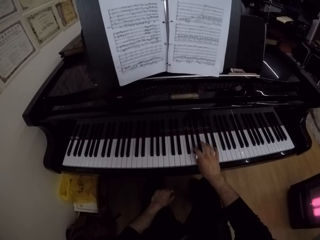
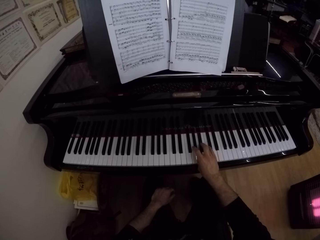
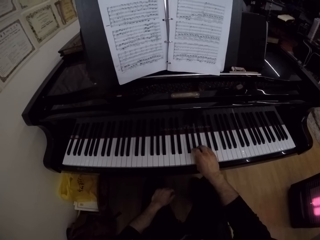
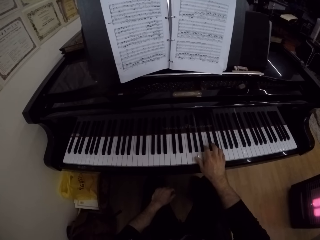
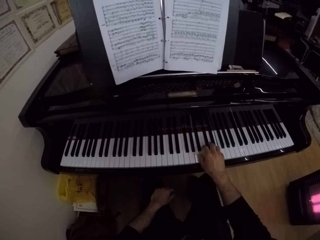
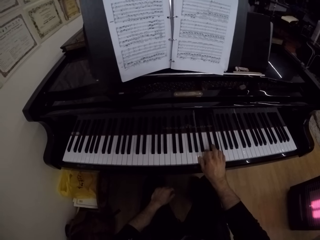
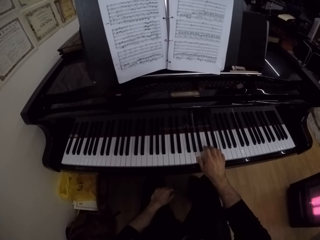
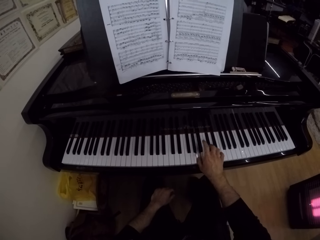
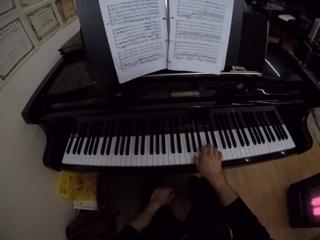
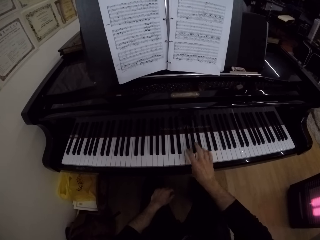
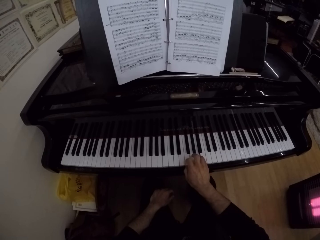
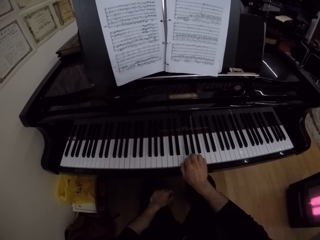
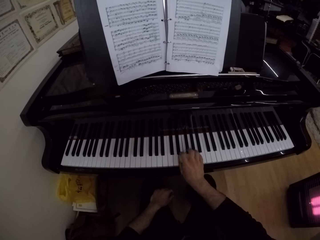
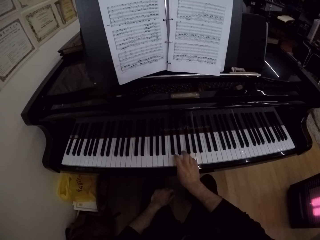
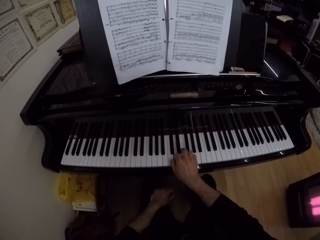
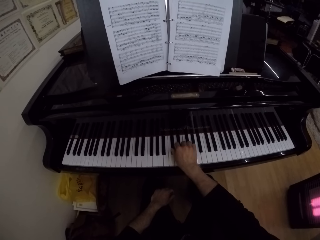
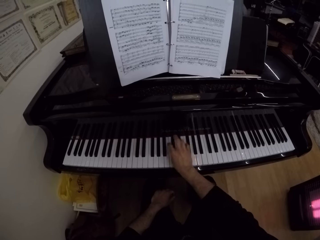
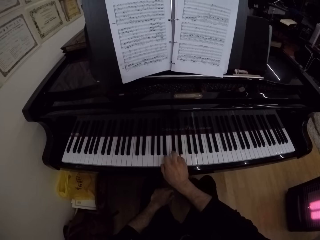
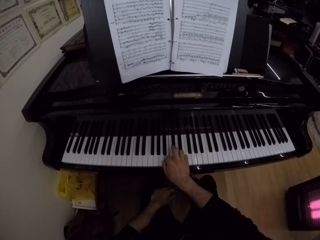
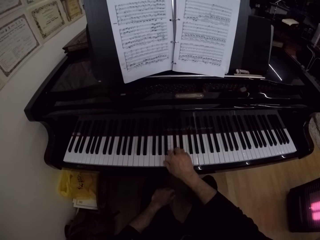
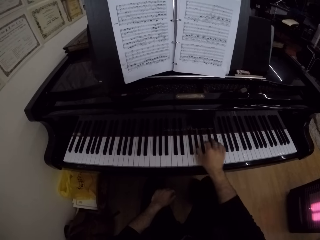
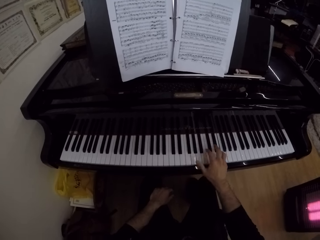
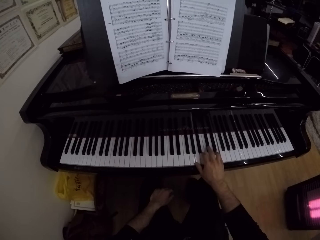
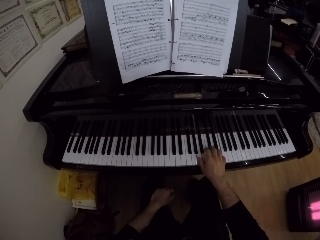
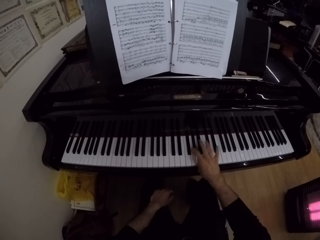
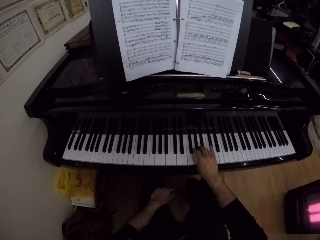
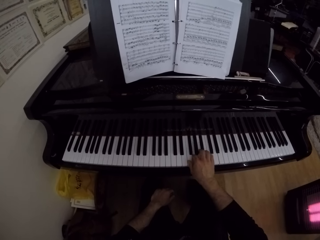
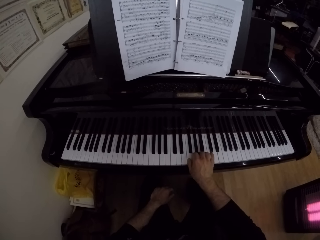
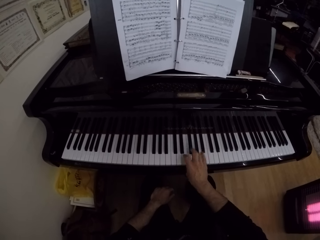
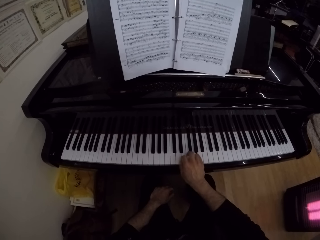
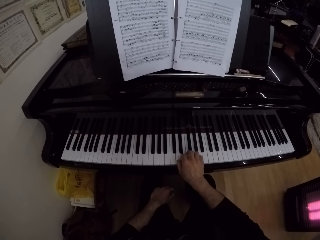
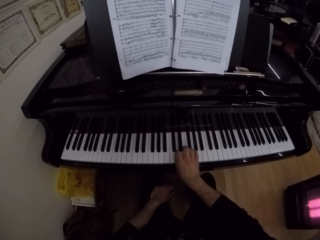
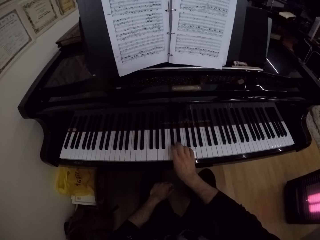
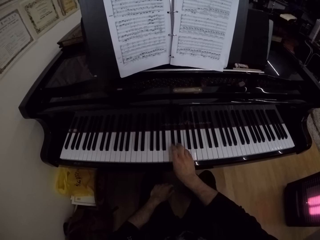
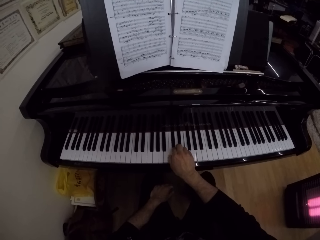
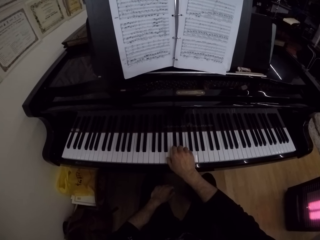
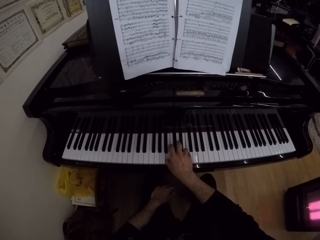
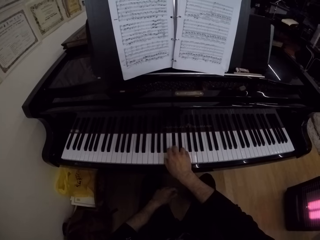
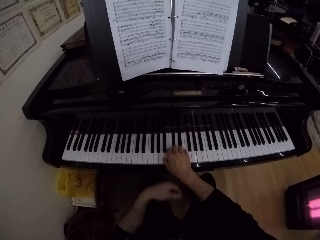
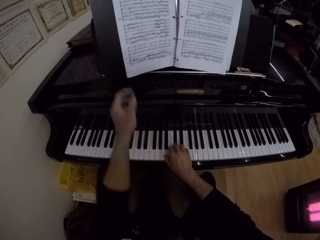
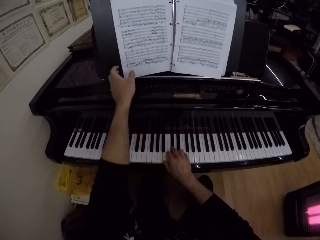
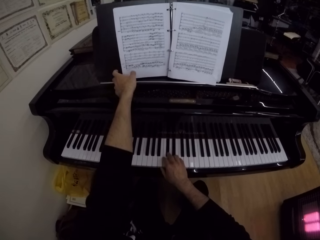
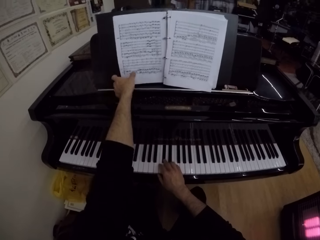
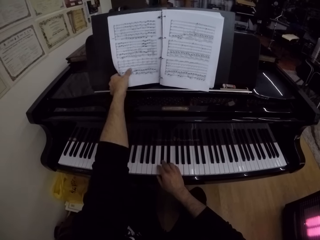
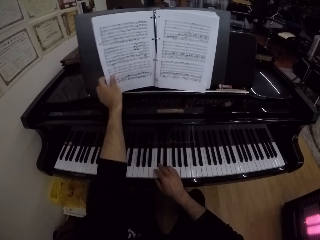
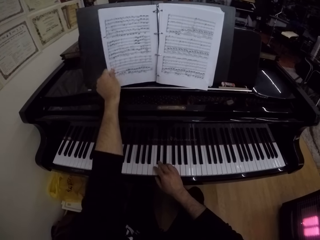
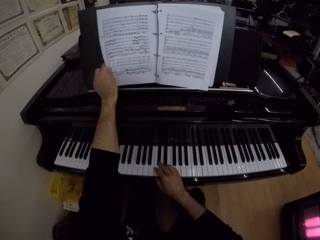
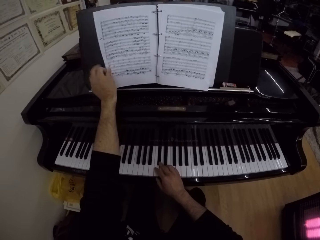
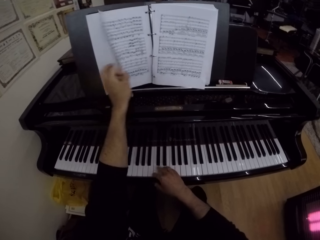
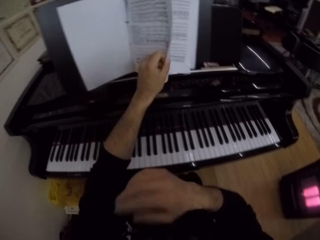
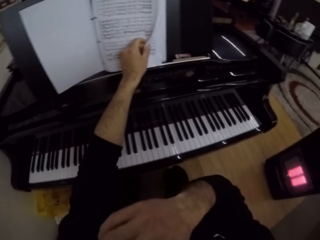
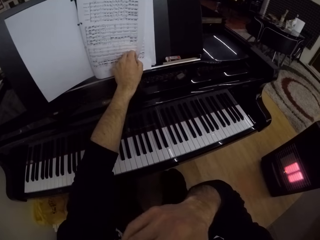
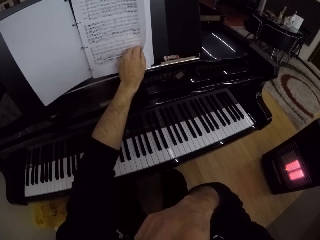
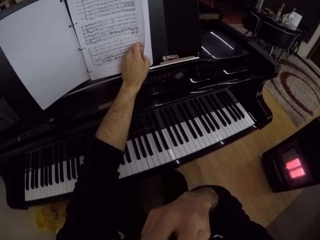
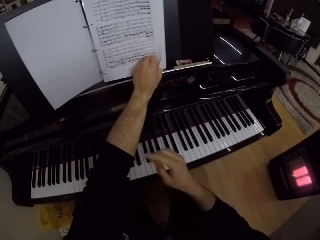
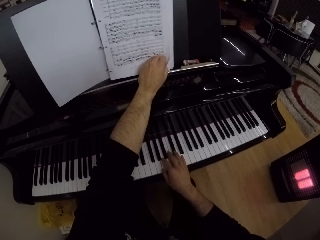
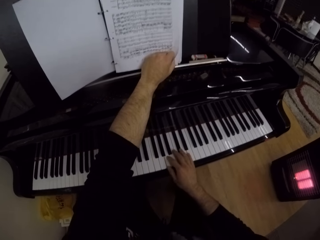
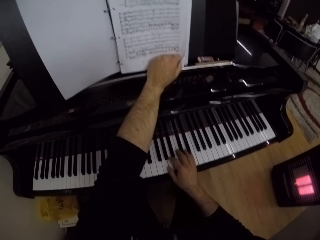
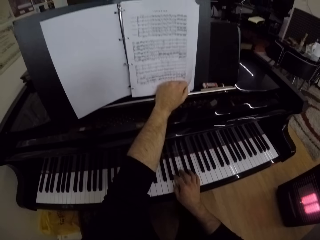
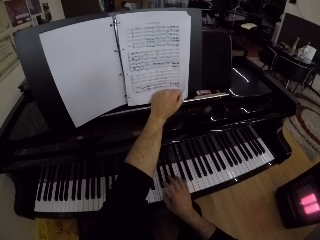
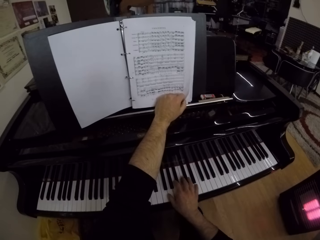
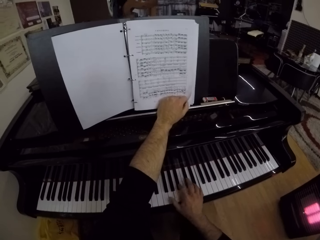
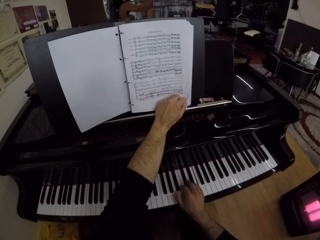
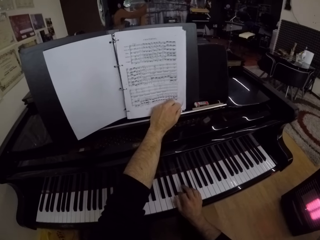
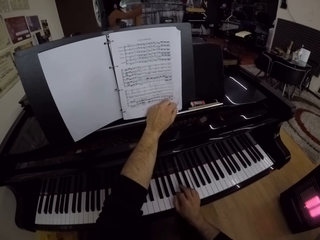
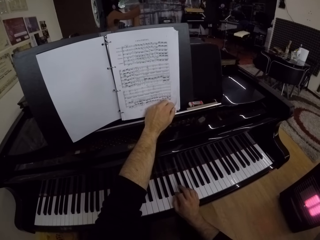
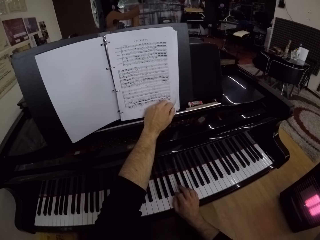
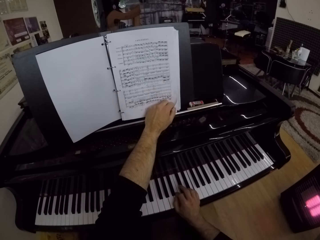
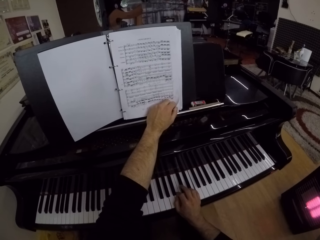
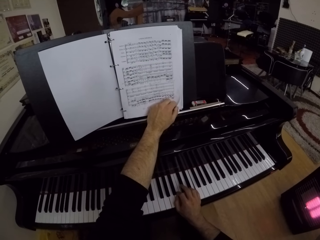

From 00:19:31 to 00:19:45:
The camera wearer plays the piano. He plays the piano again. He flips the music manuscript with his left hand. He touches his face with his right hand. He opens a book file. He plays on the piano with his right hand. He holds the book file.

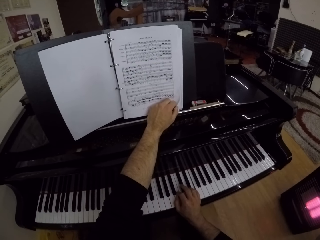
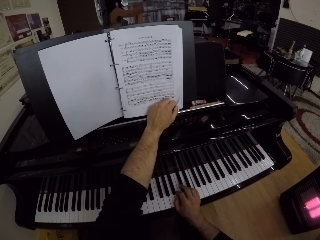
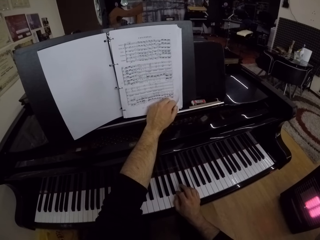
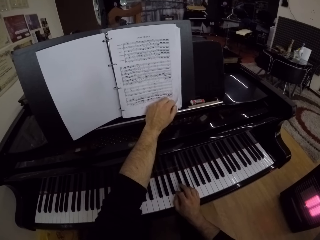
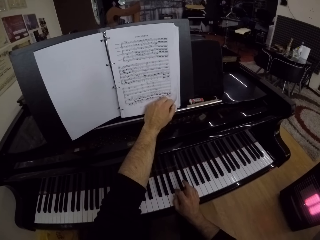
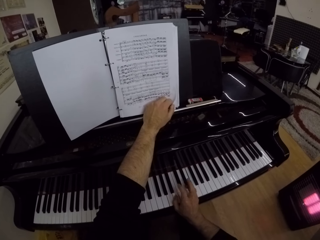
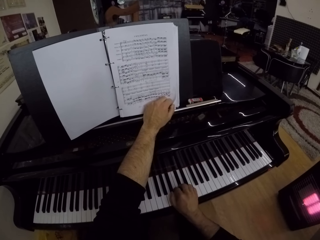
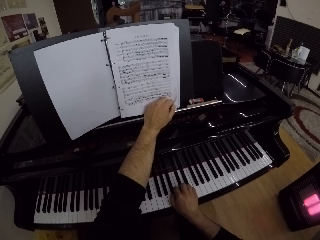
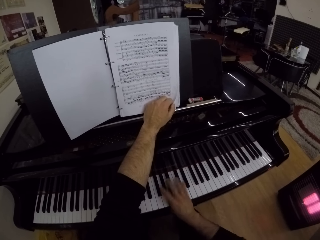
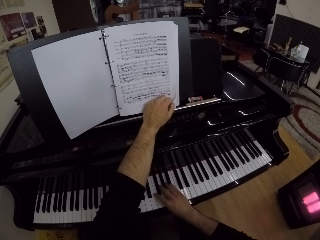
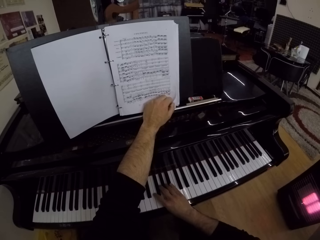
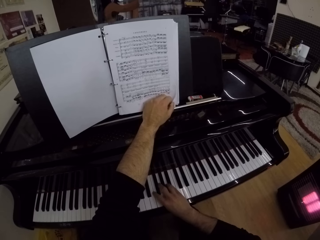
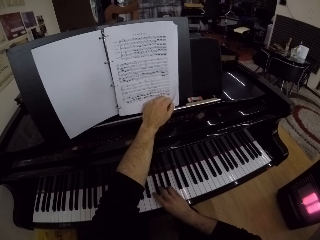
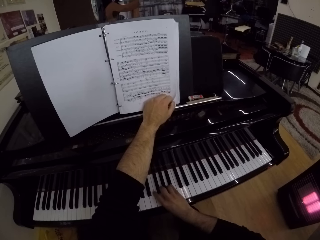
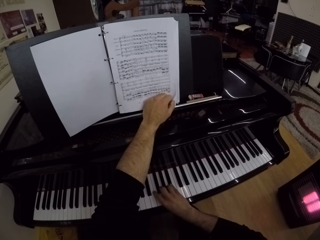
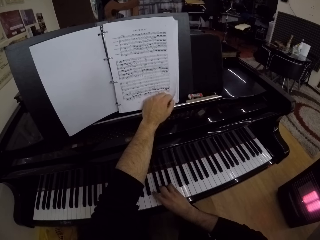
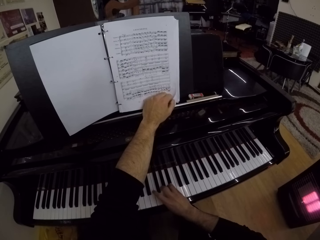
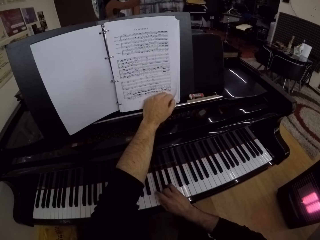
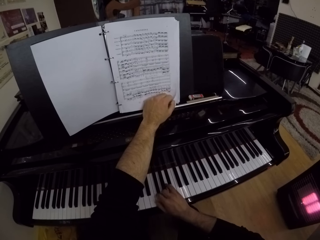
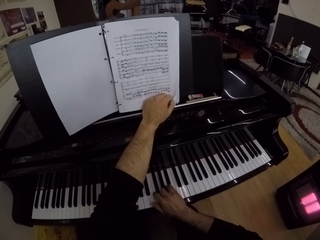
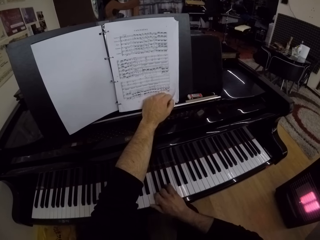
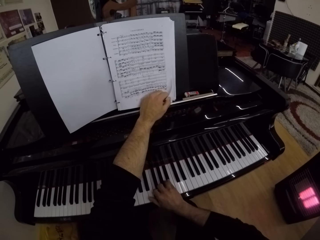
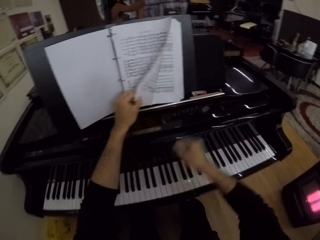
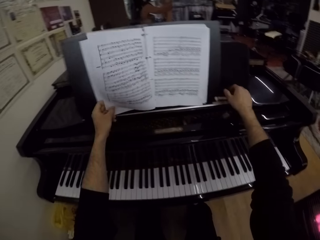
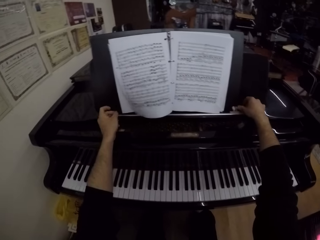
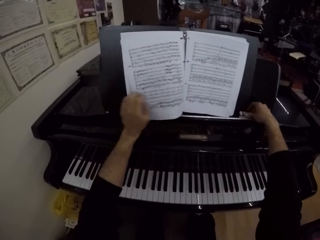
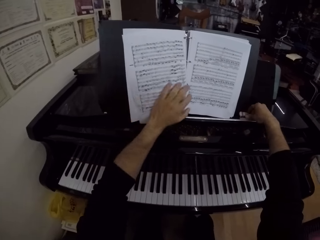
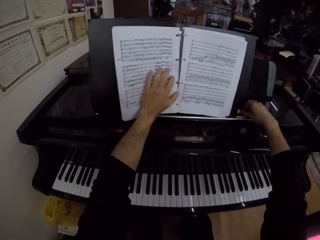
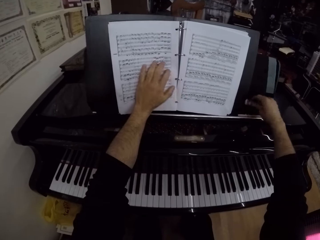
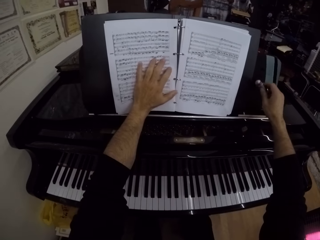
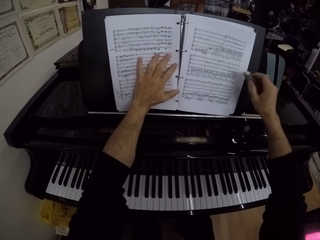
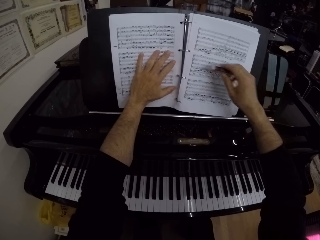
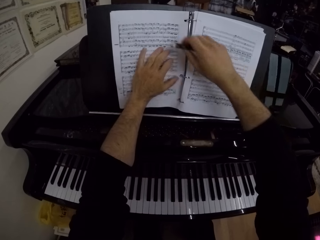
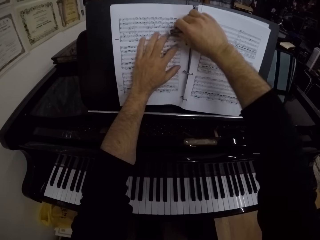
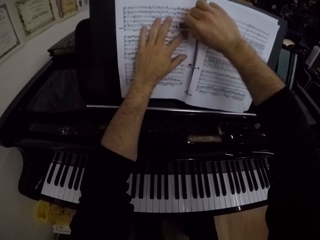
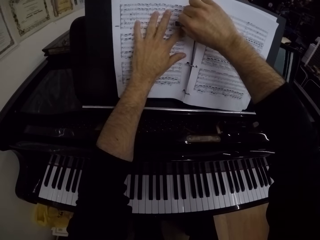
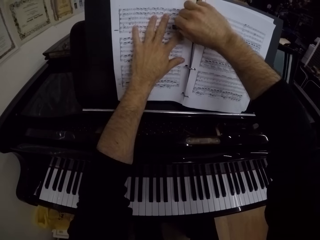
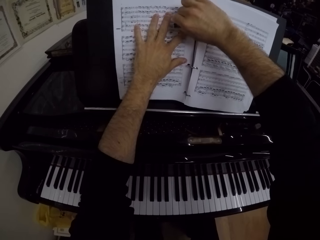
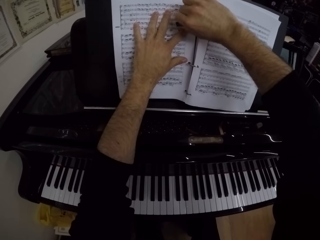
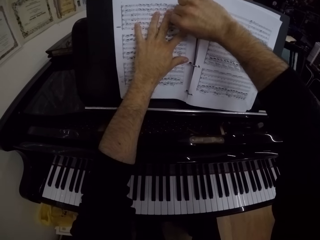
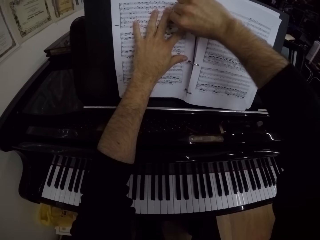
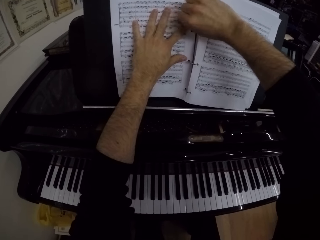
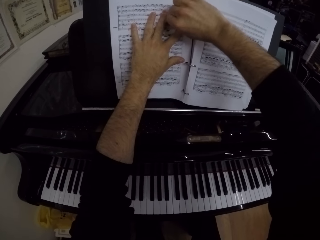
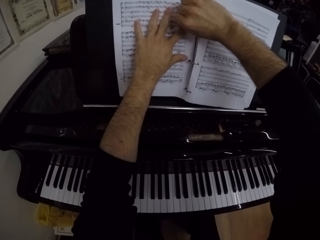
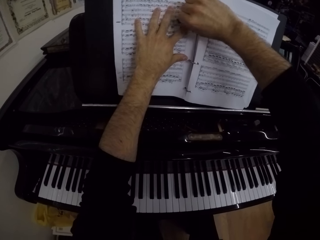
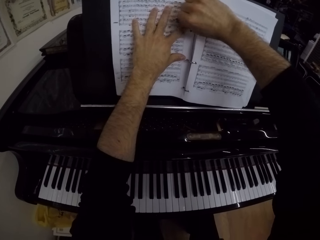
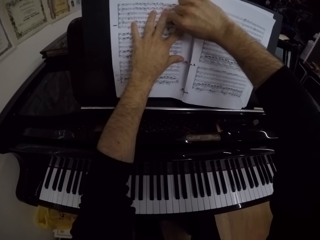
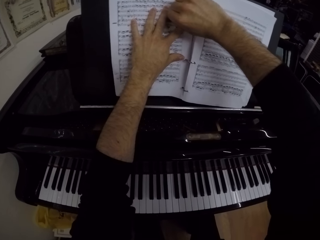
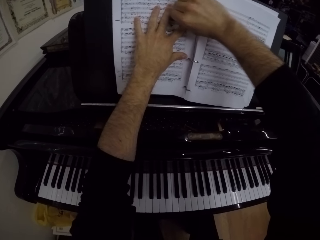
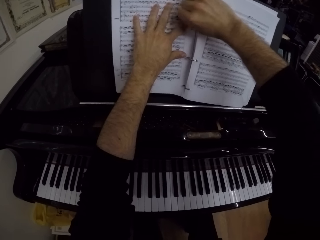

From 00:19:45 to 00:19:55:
The camera wearer peruses the book file. He plays the piano. He flips the music manuscript with his left hand. He picks up an eraser from the piano with his right hand. He opens the book file. He erases a note on the music manuscript with the eraser in his right hand.
